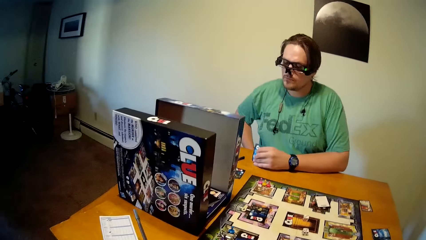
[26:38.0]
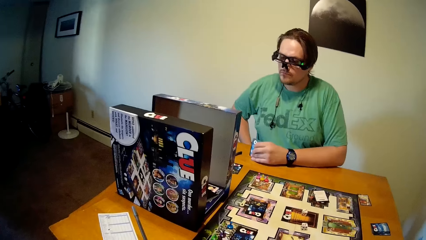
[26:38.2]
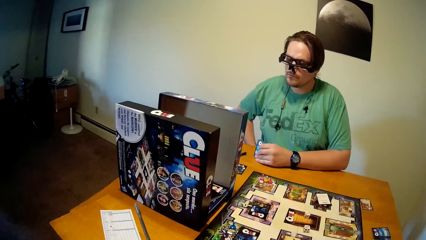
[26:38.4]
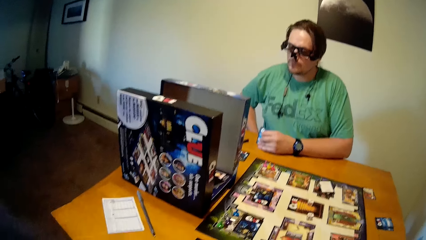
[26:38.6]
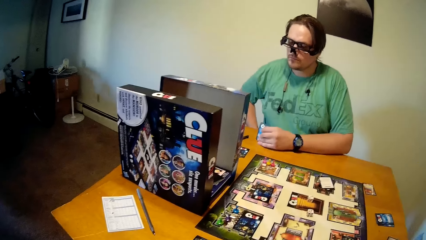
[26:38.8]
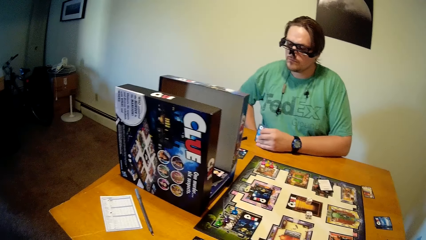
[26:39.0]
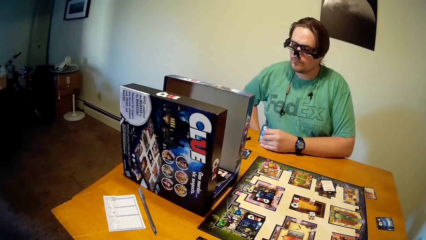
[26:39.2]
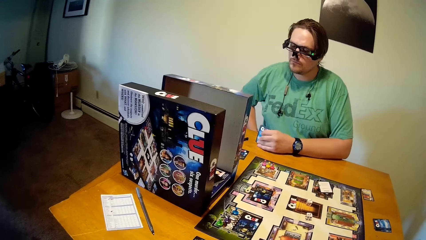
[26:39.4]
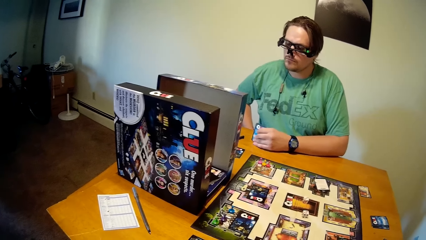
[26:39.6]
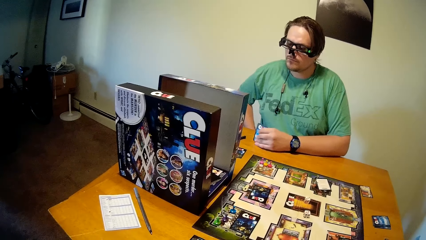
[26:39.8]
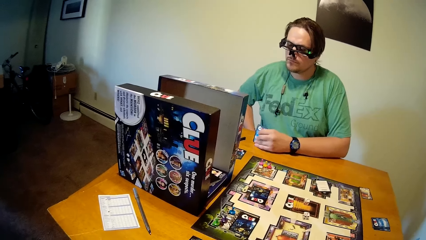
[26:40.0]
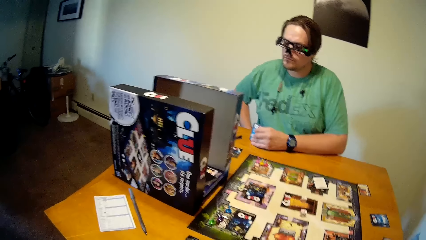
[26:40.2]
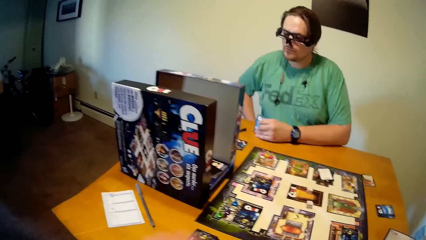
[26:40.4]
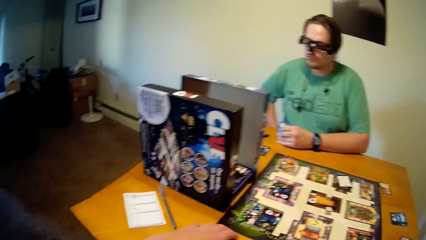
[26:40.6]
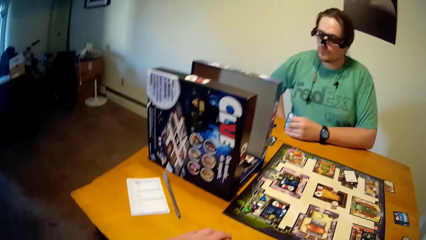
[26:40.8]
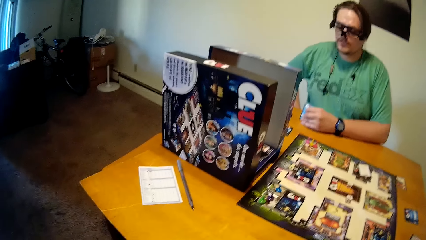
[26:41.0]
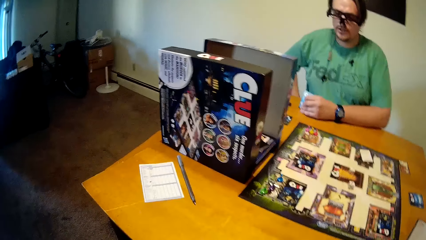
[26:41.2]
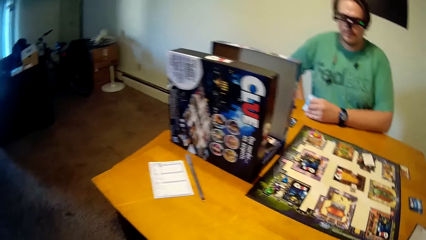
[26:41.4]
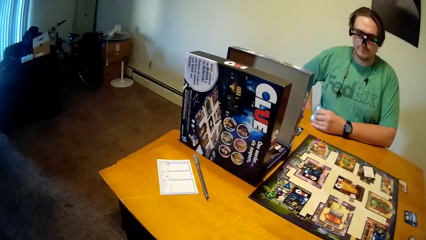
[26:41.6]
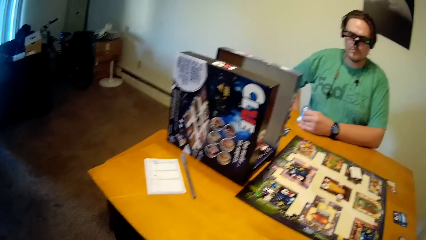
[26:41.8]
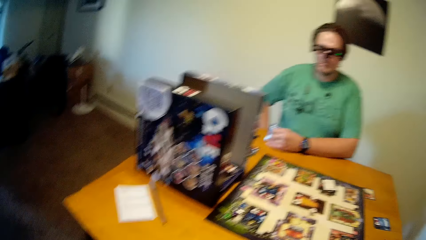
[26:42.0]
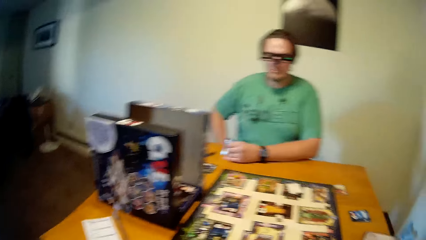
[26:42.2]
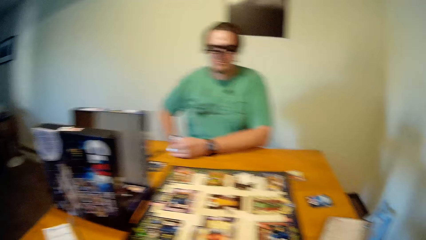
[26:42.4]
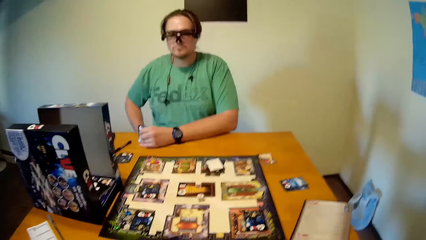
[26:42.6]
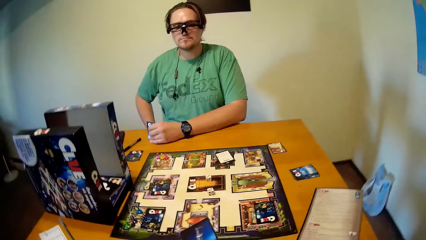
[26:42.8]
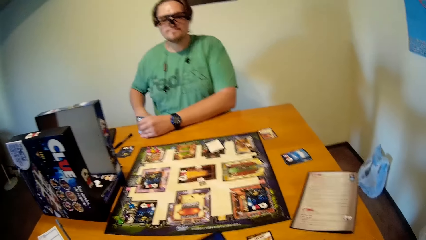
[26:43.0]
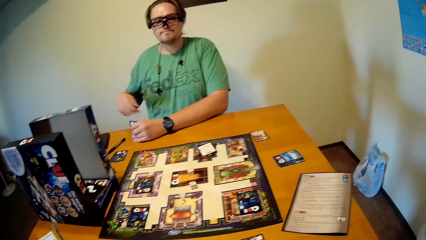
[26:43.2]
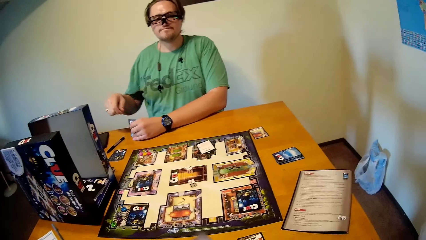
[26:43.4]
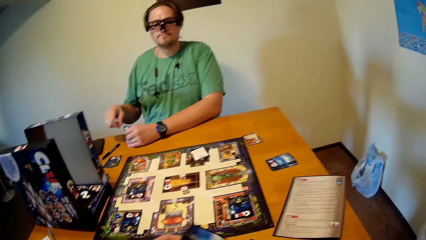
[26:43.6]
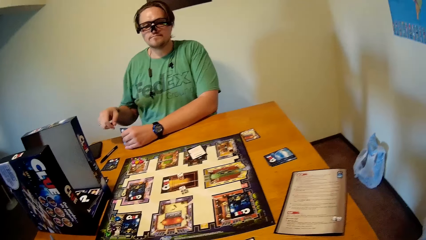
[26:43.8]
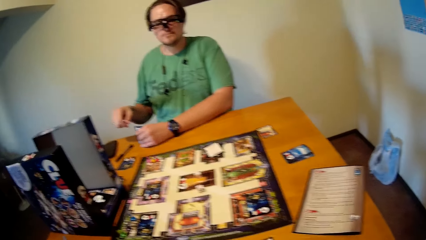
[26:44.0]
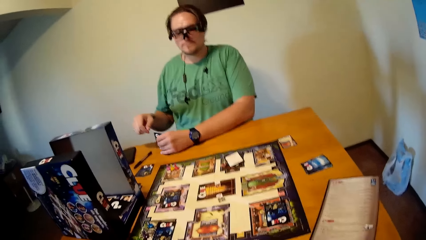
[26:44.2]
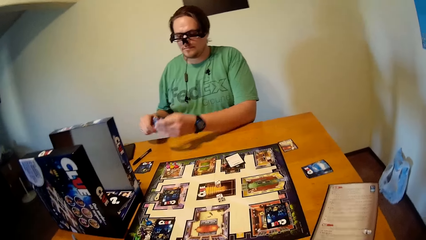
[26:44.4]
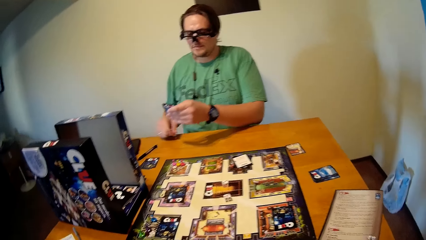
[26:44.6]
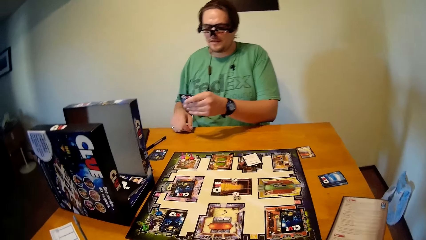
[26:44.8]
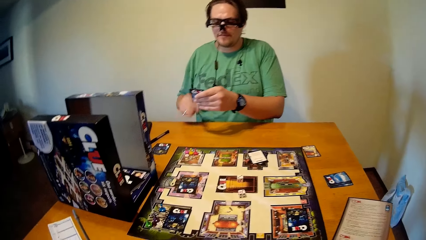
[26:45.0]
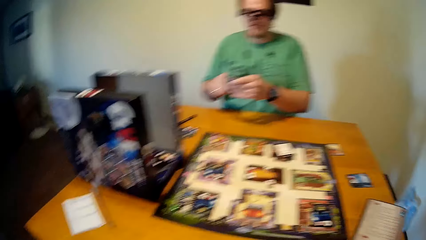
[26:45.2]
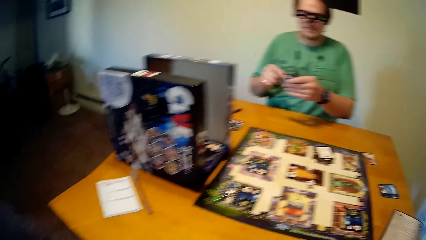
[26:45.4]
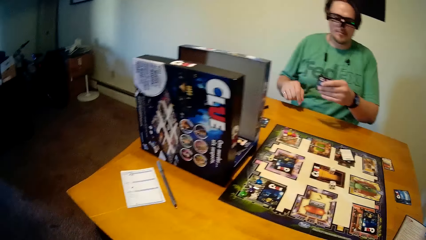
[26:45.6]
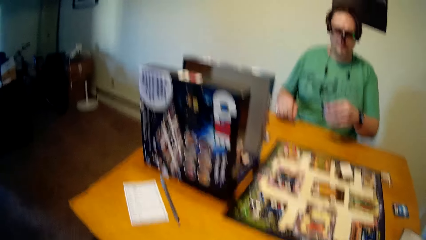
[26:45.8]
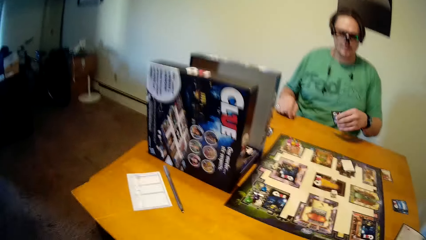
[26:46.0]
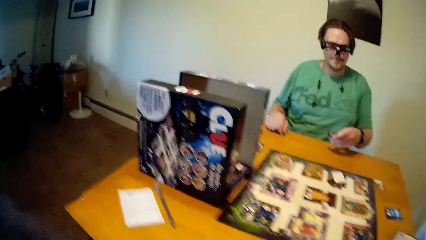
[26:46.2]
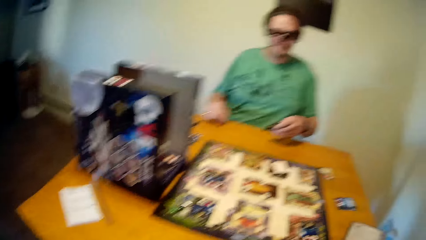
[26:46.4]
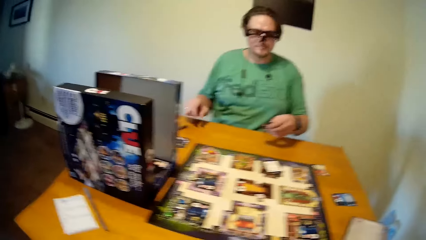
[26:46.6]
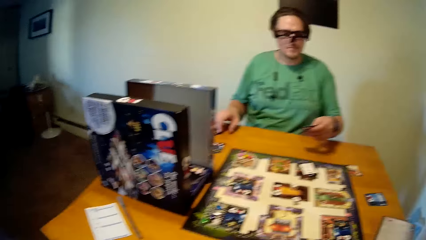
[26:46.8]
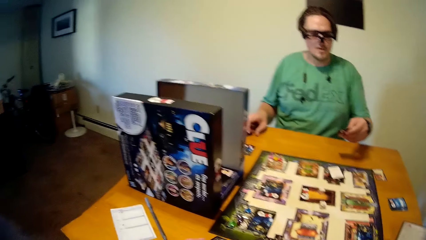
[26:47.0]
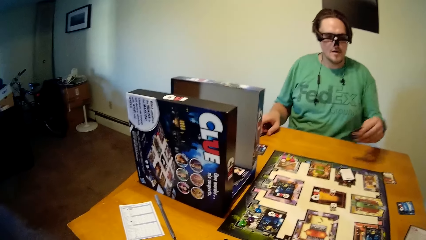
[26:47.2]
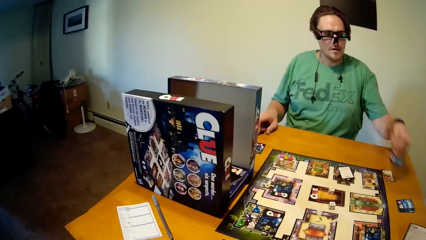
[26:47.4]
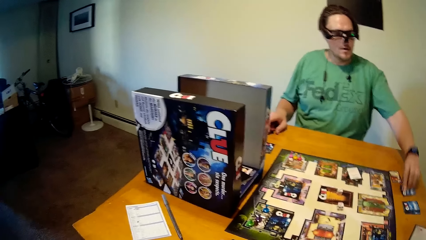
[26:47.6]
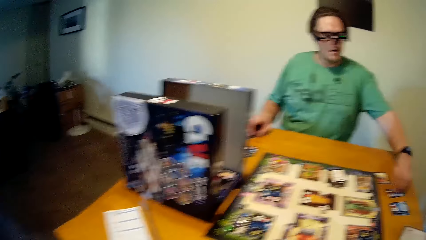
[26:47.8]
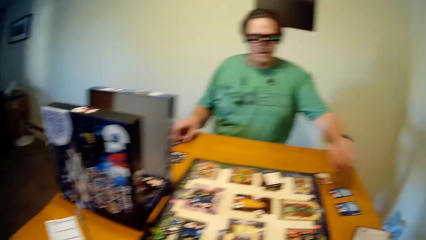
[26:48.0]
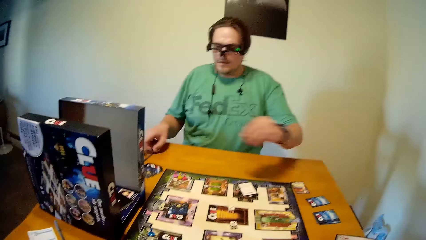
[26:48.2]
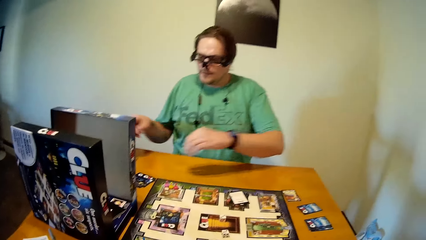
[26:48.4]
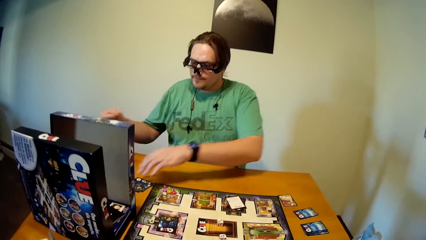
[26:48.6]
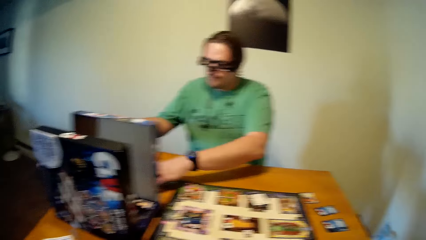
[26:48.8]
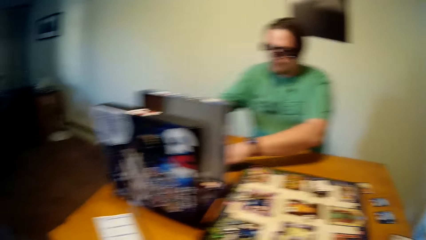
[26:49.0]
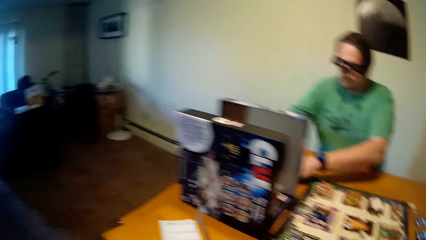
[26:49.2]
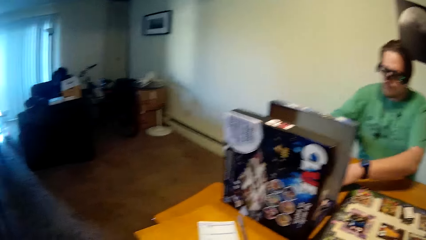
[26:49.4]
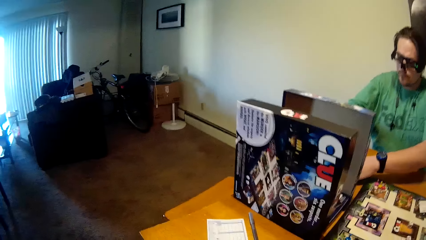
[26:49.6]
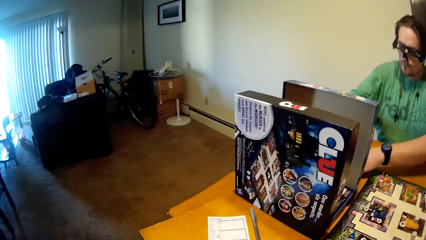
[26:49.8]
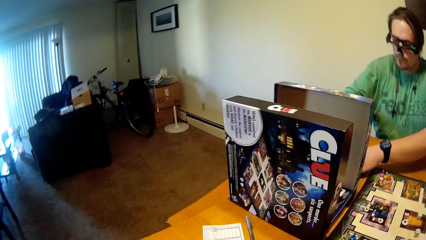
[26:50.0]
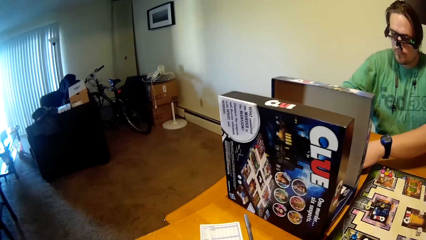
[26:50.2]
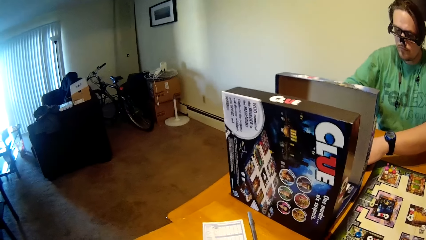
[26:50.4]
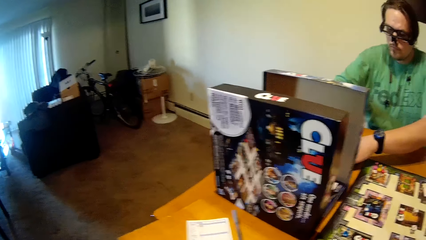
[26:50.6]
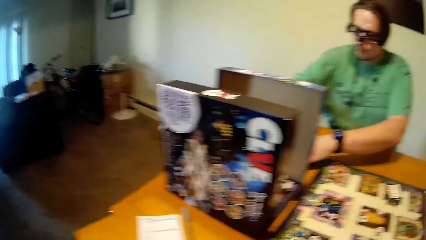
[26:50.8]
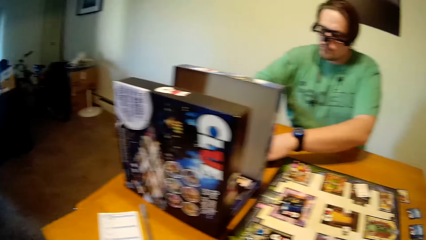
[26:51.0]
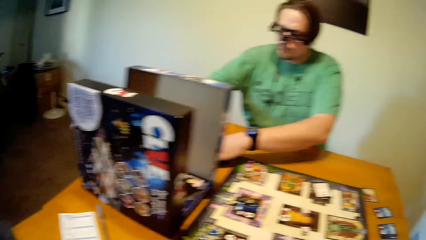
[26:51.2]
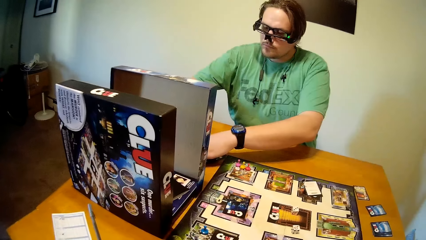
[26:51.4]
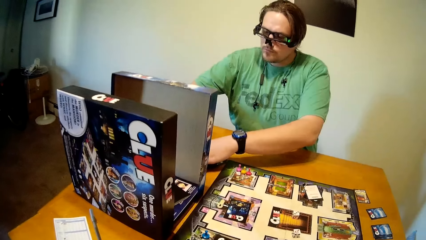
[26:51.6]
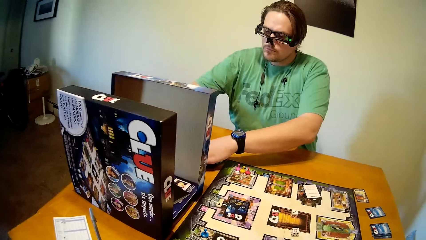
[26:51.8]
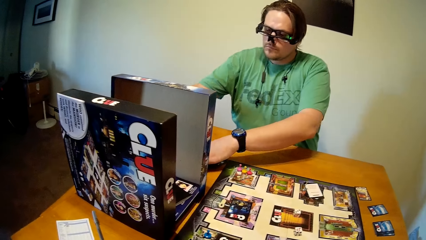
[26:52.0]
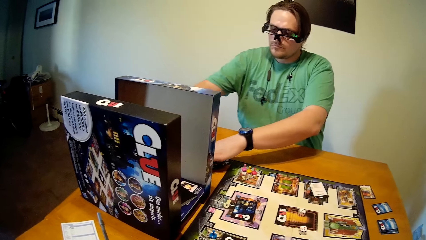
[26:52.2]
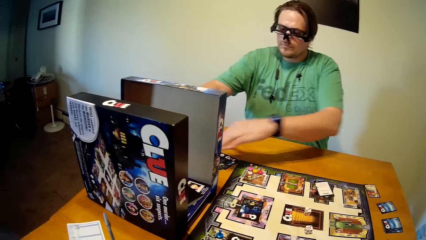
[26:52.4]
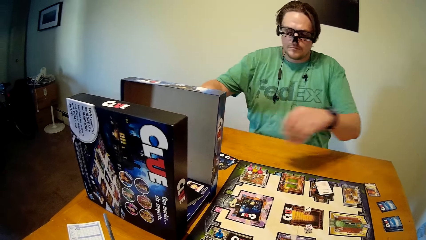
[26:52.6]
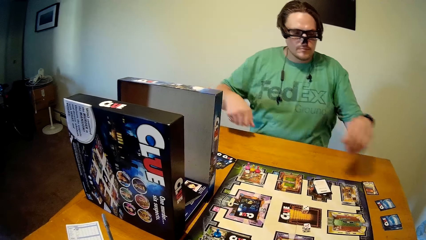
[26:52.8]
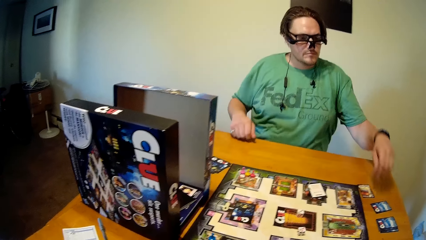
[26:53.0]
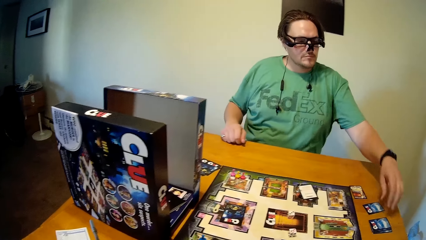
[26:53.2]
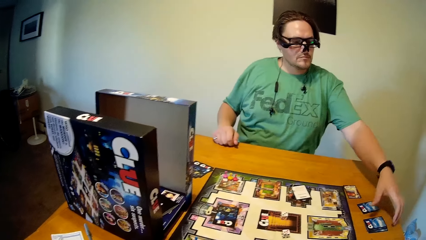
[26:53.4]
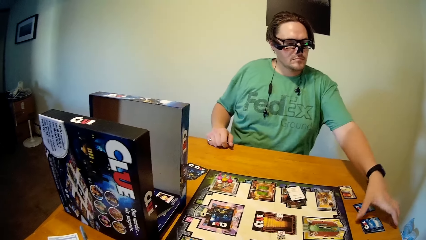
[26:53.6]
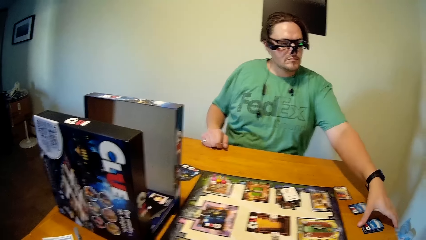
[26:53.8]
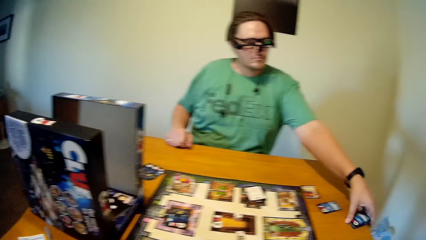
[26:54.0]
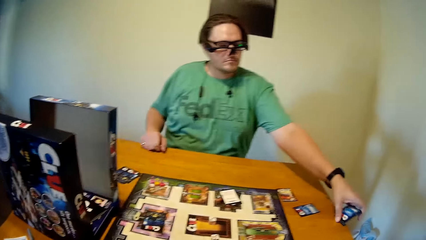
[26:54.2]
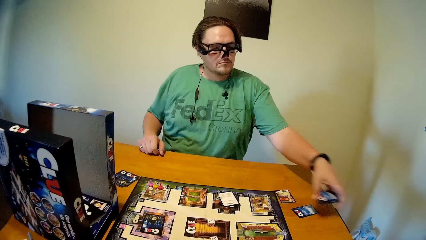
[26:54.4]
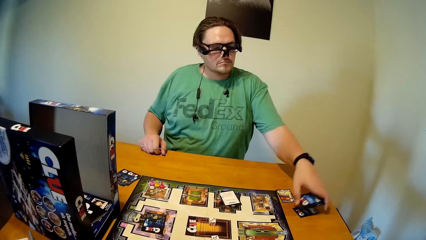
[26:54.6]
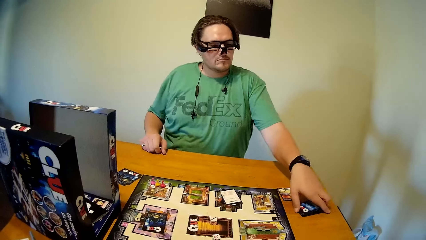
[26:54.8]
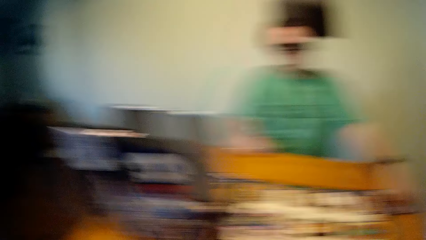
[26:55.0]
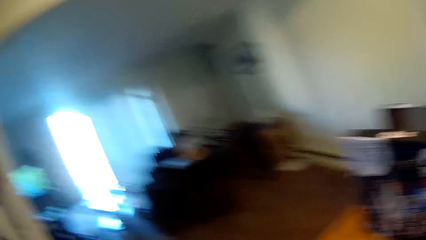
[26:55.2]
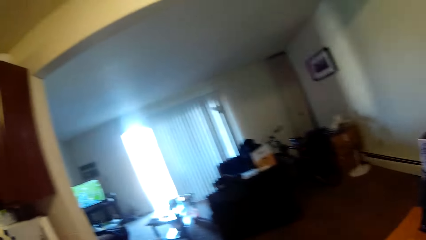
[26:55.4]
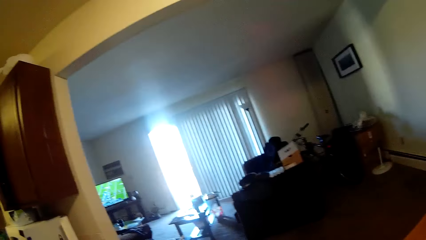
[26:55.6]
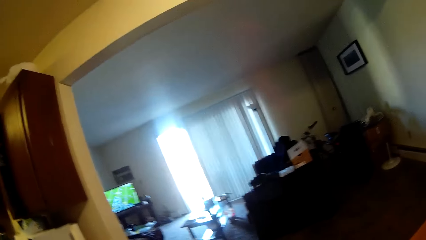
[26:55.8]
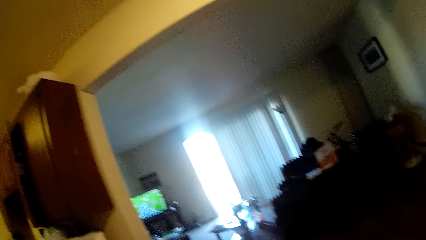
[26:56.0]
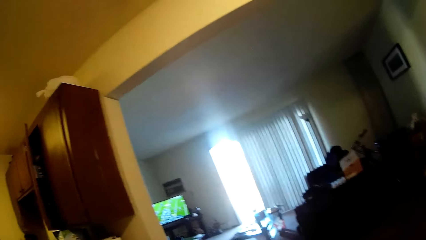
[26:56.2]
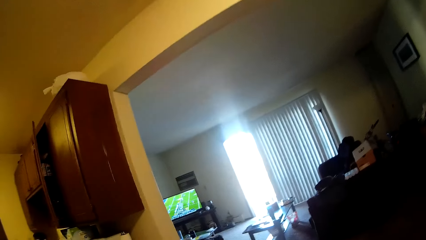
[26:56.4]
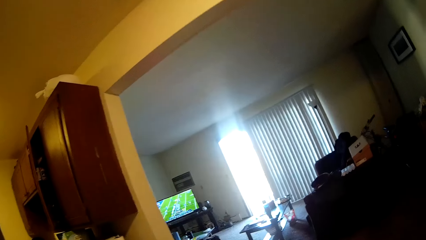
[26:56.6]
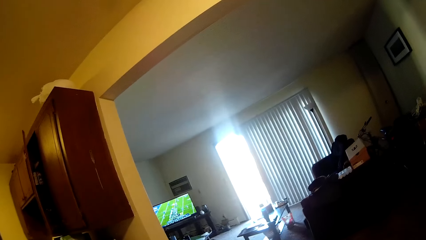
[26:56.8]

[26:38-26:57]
The camera wearer picks up the game cards from the table with his left hand. The man places the game card in his left hand on the table. The man writes behind the game pack cover with his right hand. The man puts the game cards on the table together with his left hand. The camera wearer looks at the television.
